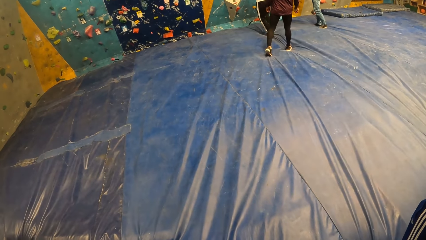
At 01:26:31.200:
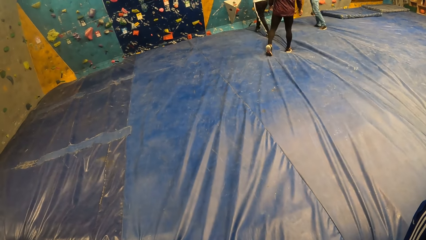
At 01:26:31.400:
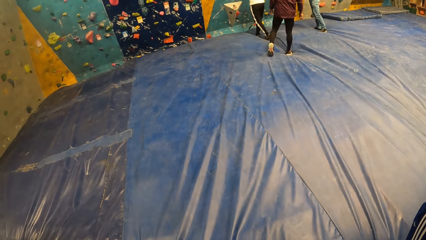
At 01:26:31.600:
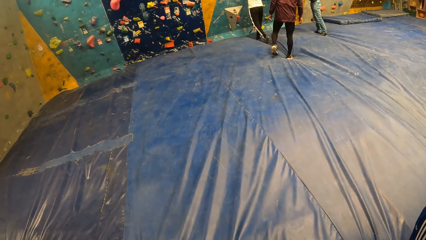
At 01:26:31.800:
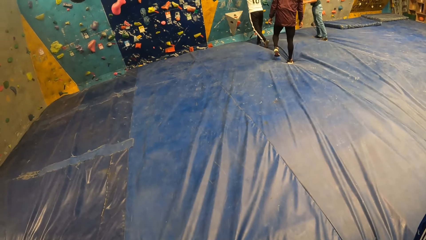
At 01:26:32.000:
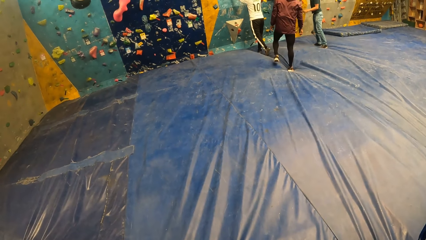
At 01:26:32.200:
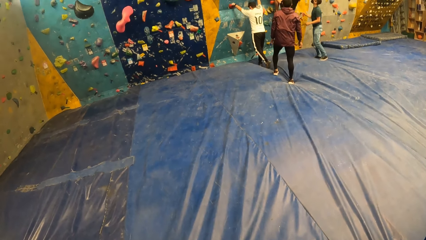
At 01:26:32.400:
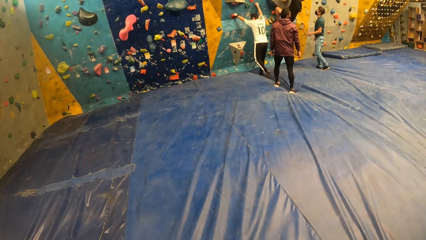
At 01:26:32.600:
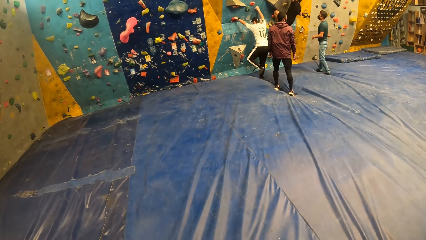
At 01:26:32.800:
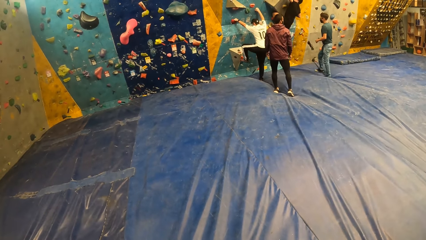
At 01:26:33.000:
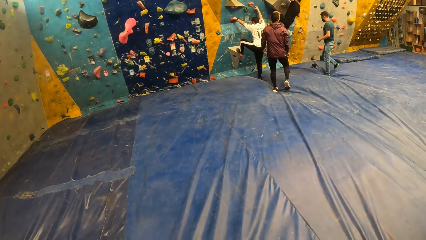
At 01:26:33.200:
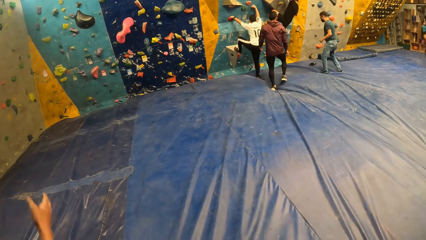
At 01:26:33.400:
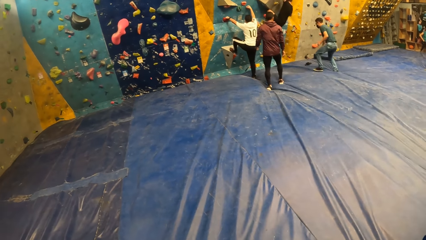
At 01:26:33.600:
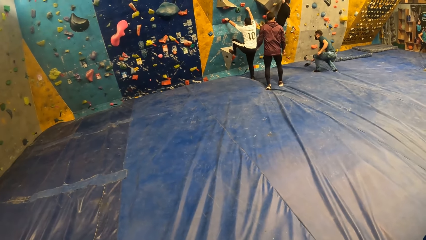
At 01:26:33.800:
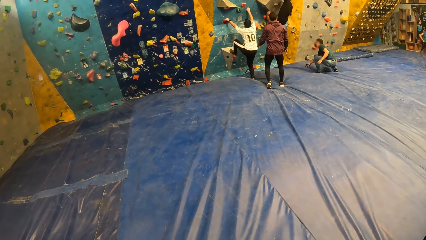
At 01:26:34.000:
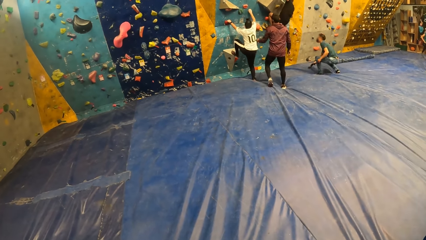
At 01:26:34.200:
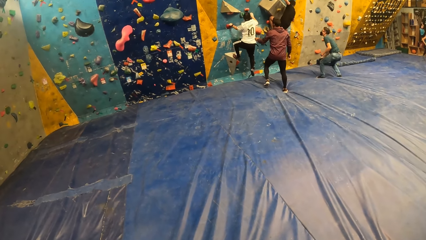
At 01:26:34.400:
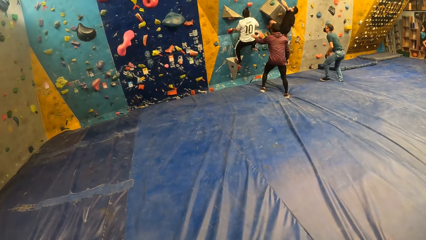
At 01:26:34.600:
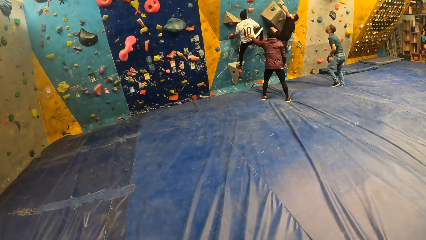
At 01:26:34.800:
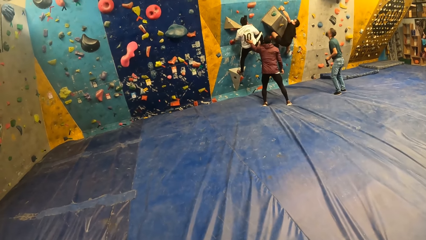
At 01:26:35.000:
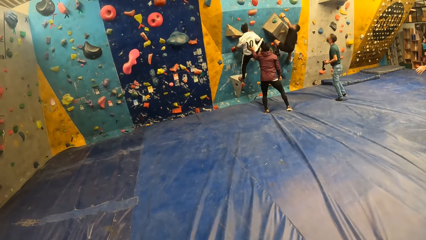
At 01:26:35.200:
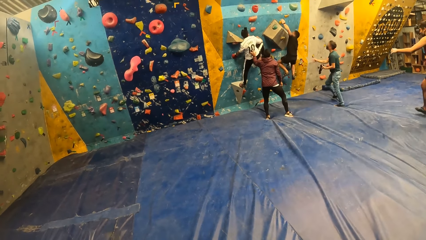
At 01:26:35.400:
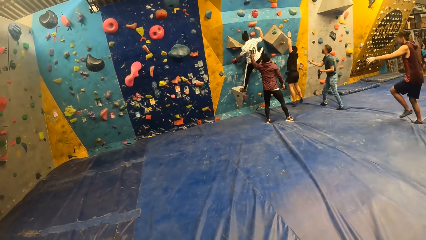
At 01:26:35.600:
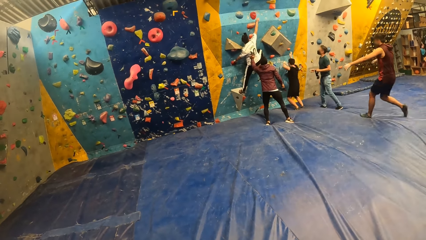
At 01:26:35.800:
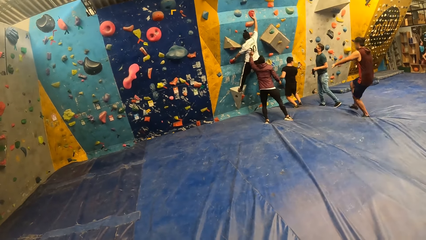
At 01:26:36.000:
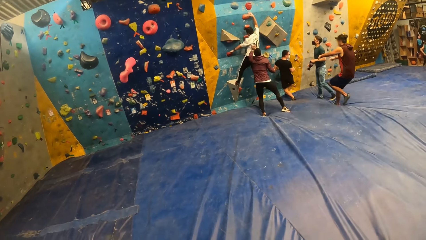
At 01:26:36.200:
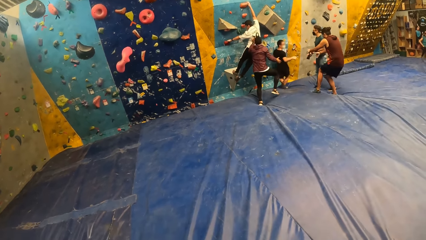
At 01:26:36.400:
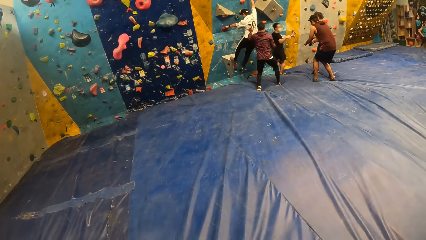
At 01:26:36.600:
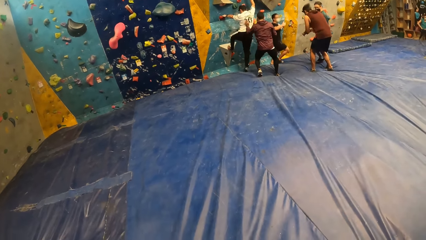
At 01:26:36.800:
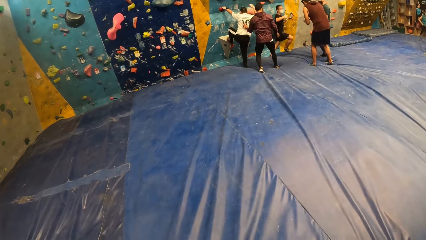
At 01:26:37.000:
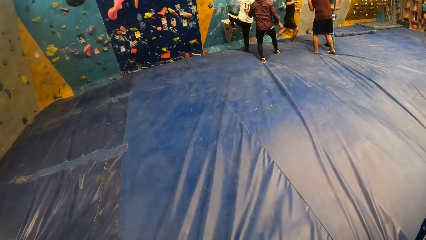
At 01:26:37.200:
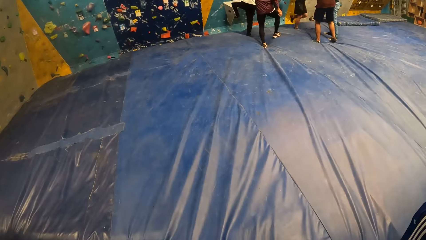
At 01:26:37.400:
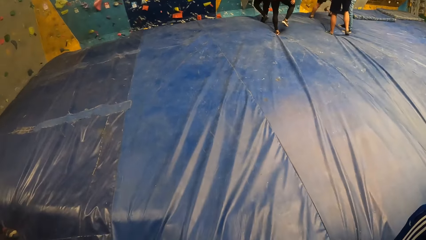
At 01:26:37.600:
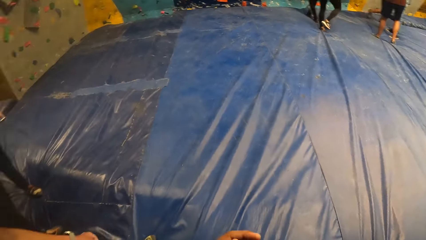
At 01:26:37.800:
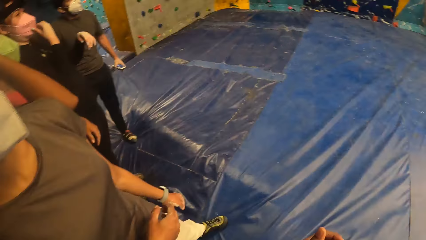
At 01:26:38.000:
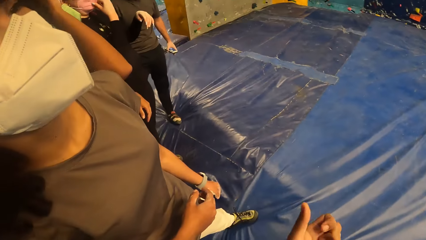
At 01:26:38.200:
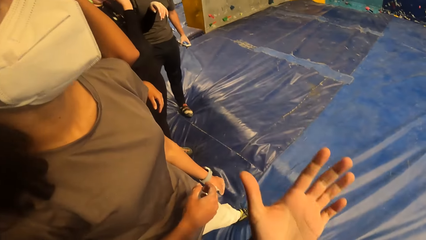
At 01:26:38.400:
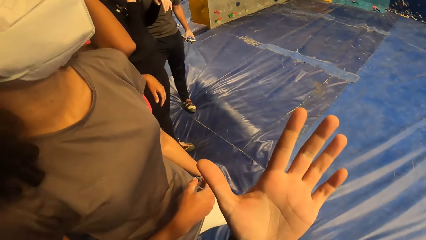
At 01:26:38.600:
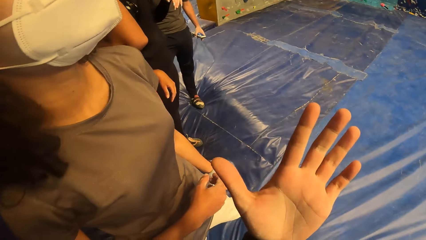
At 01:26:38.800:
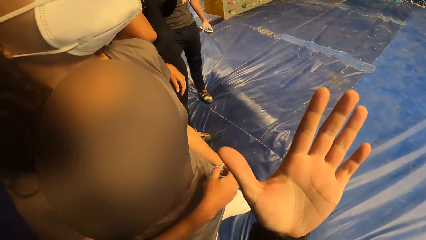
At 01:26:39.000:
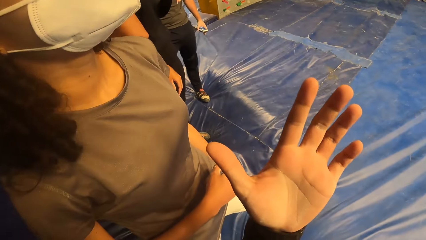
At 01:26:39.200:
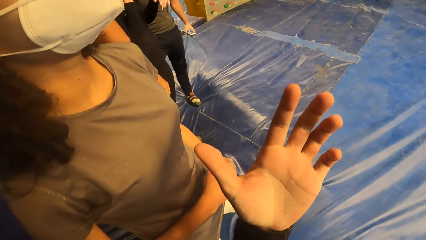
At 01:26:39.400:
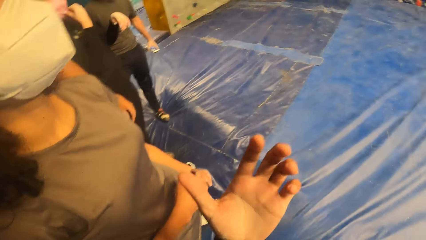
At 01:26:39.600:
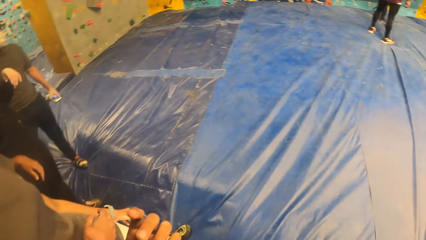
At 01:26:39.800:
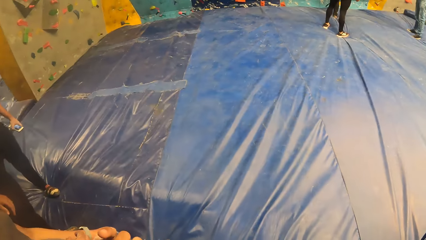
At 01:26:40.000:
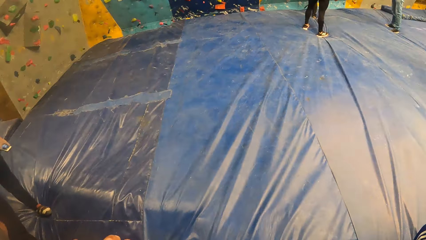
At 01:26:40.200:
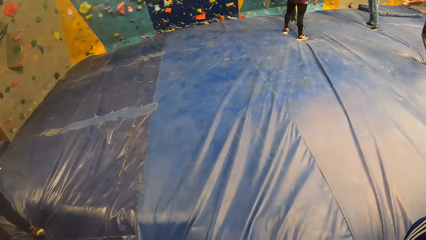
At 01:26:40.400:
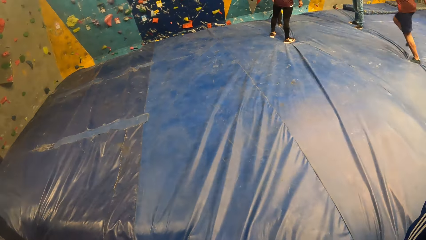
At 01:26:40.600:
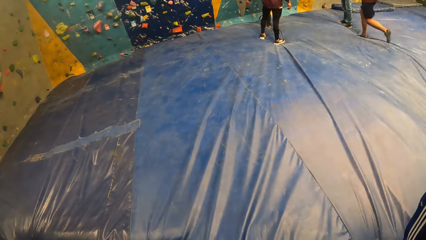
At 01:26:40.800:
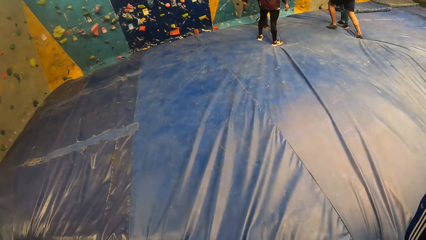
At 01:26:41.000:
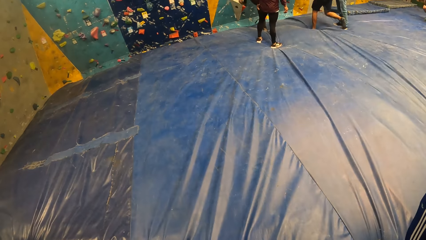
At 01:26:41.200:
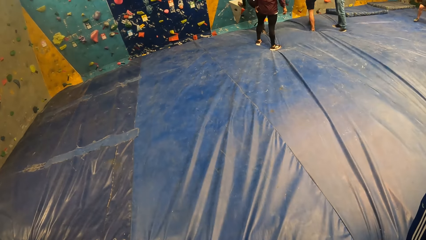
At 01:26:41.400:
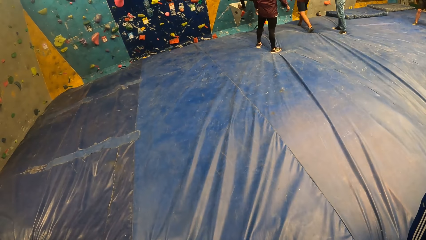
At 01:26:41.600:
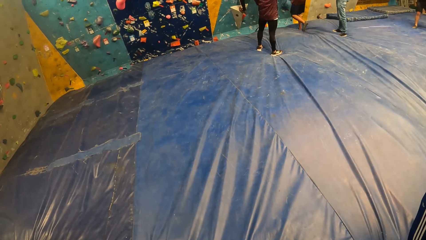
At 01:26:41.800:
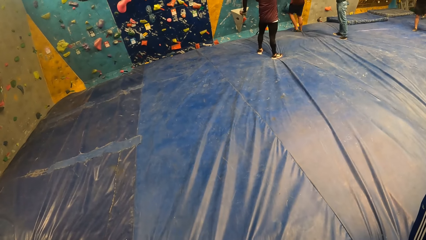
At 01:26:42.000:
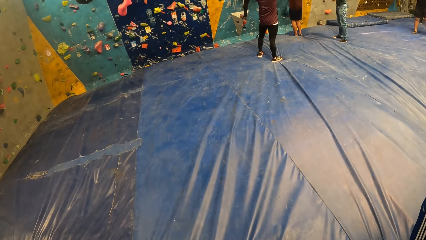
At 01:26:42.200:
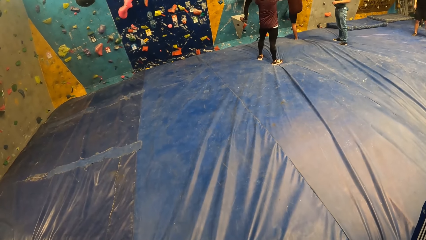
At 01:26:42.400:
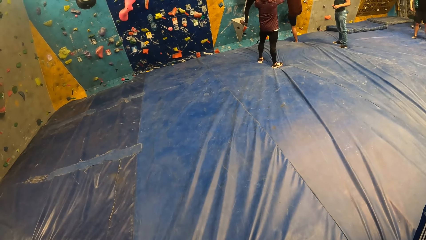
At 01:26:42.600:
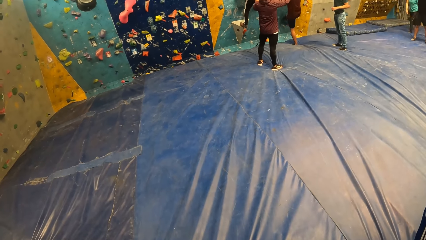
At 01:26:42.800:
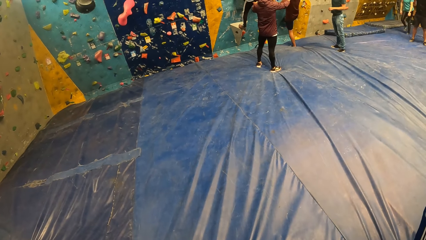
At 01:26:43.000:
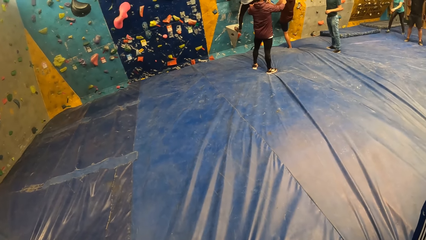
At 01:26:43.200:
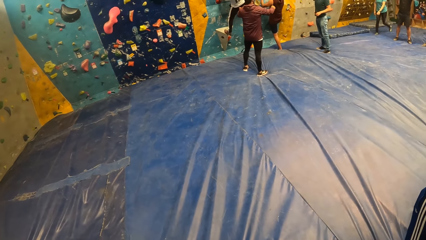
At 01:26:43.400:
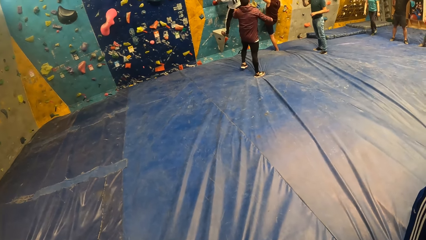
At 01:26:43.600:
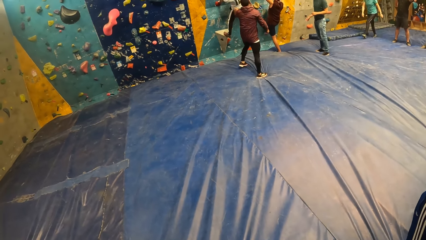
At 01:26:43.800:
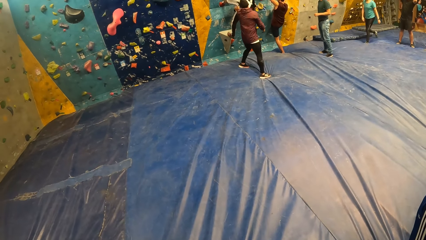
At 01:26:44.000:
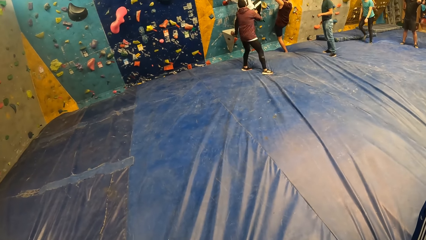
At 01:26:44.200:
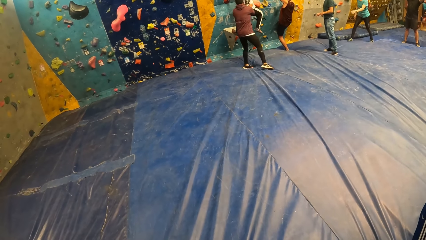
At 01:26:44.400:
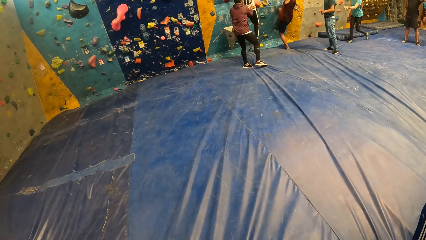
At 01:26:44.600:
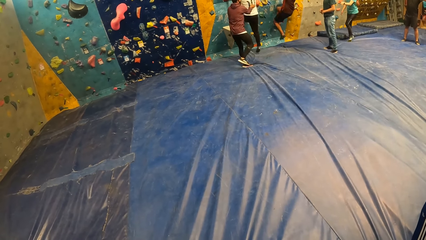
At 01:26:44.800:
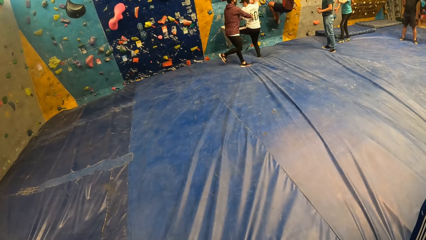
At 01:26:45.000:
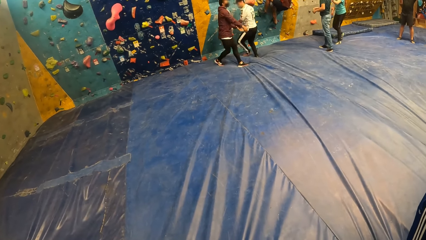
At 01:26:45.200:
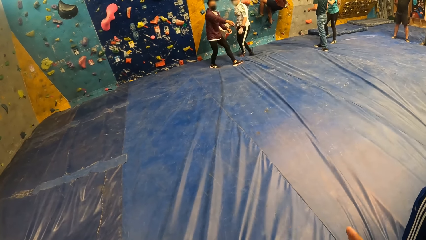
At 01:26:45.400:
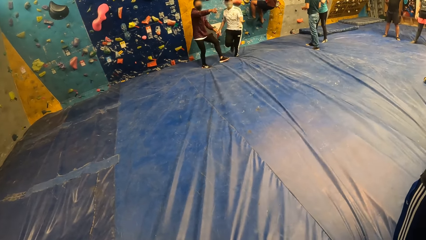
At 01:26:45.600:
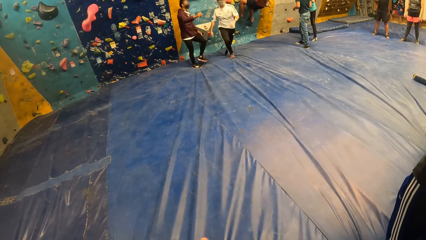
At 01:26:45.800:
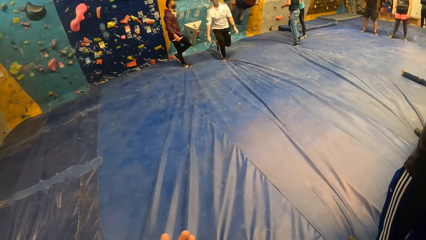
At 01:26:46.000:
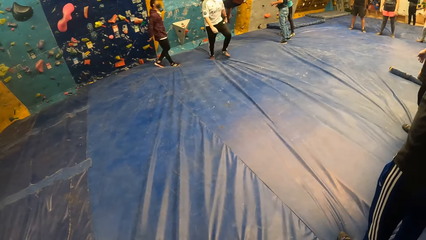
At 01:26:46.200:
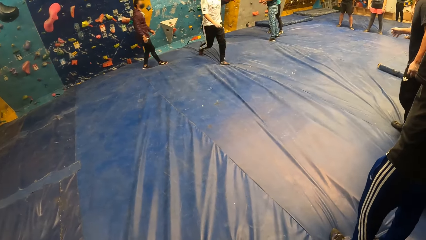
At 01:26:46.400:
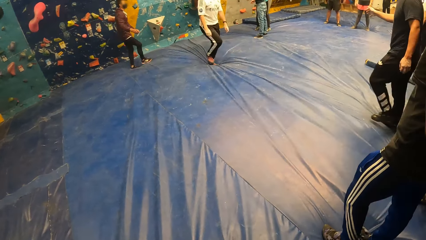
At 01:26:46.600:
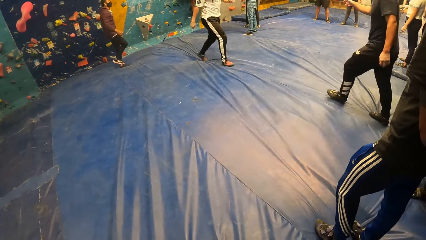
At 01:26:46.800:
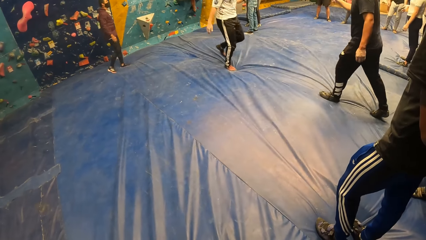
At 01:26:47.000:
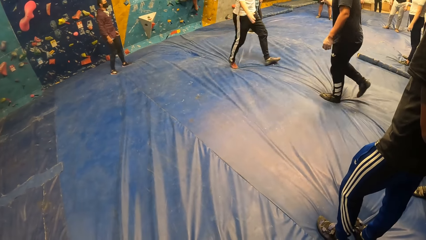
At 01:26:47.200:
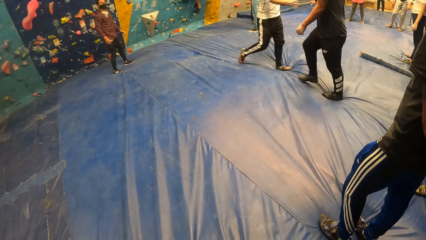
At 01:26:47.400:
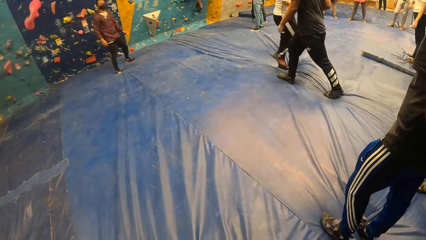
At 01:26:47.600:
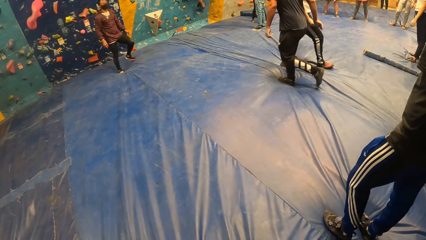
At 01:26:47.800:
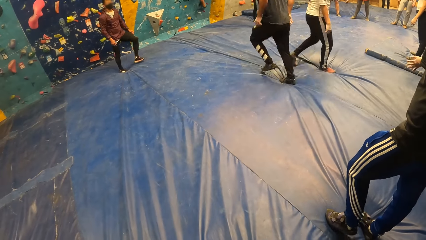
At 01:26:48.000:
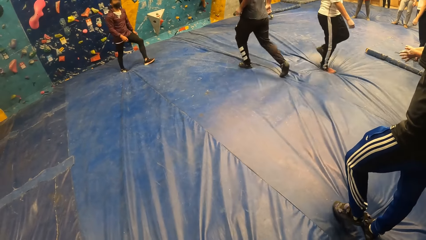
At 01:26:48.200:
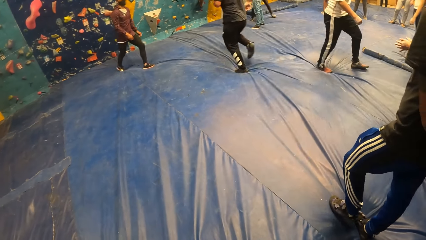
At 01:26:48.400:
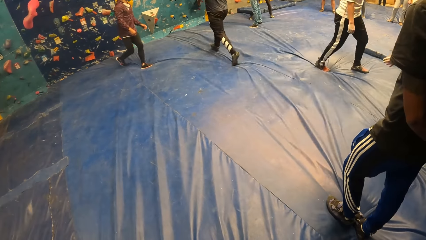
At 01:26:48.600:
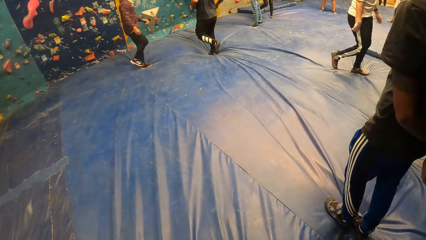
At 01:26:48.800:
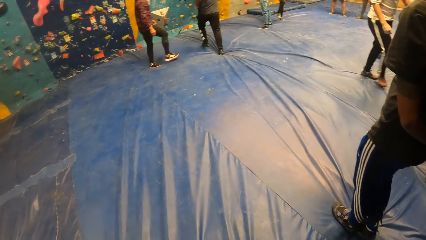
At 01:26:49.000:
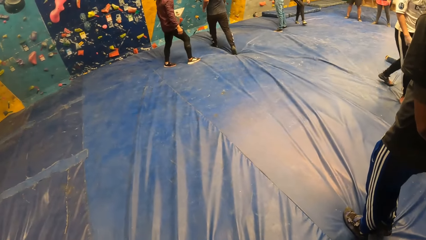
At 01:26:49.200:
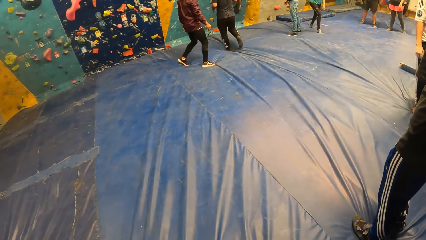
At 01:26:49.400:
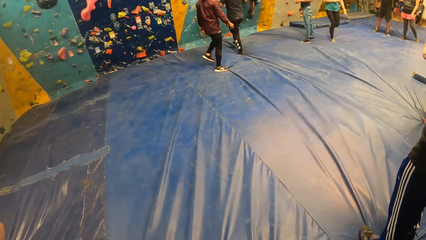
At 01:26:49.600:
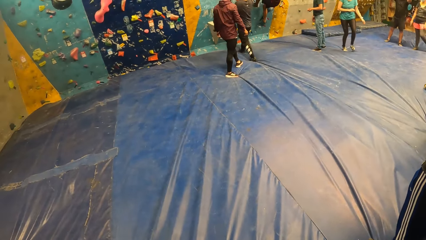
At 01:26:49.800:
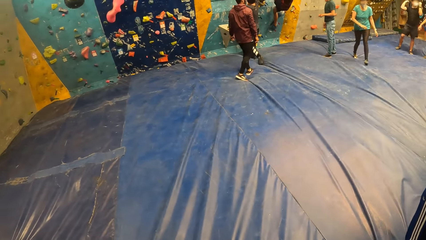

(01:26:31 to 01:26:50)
A man climbs the bouldering wall. Another man picks up a band from the bouldering mat. A third man jumps down from the bouldering wall. A fourth man runs towards the third man. The first man jumps down from the bouldering wall. The camera wearer turns towards a woman. He stares at his hand. He turns away from the woman. He stares at the room. The fourth man runs towards the bouldering wall and climbs the bouldering wall. The first man jumps down from the bouldering wall. Another woman interacts with the second man. The first man runs towards the group of people. A fifth man walks towards the bouldering board. The fifth man interacts with the first man.
